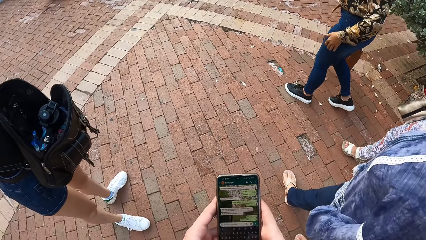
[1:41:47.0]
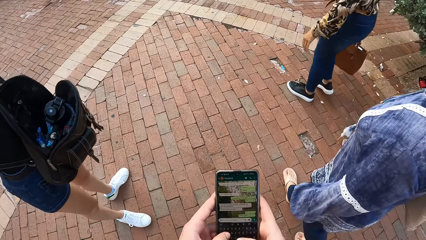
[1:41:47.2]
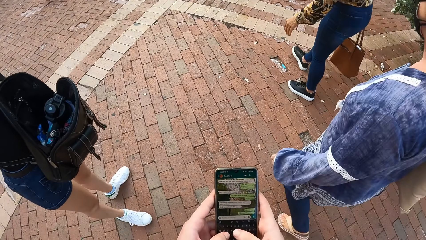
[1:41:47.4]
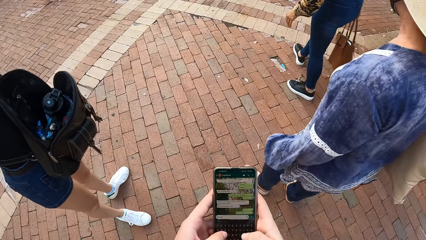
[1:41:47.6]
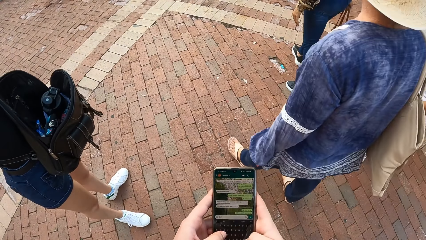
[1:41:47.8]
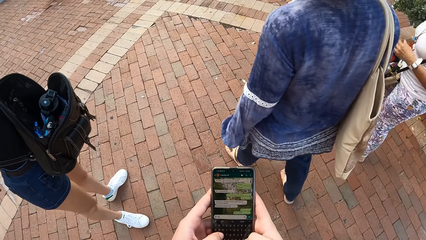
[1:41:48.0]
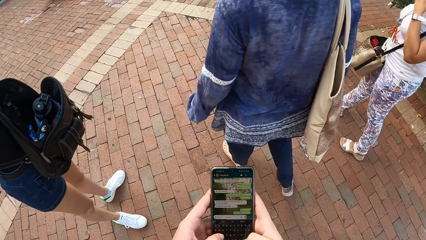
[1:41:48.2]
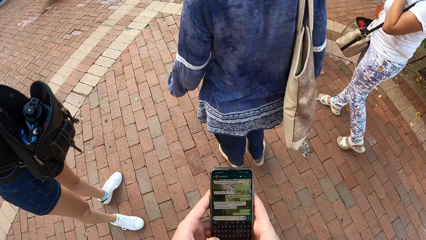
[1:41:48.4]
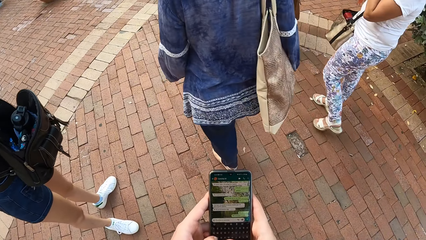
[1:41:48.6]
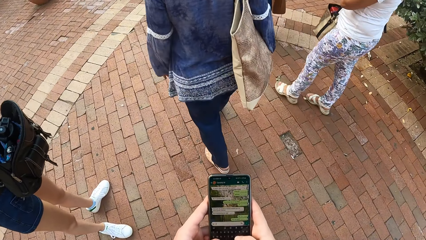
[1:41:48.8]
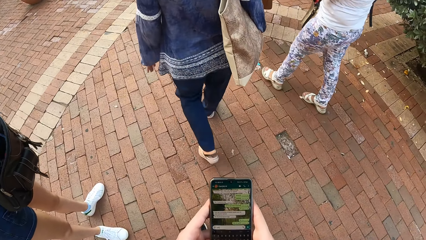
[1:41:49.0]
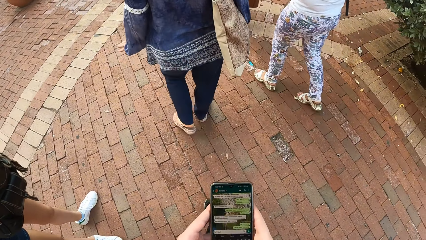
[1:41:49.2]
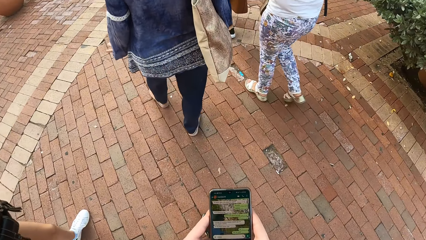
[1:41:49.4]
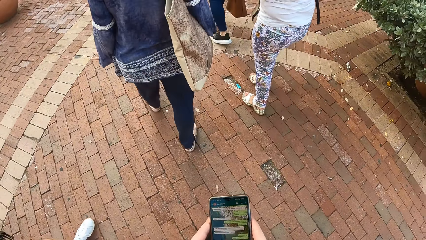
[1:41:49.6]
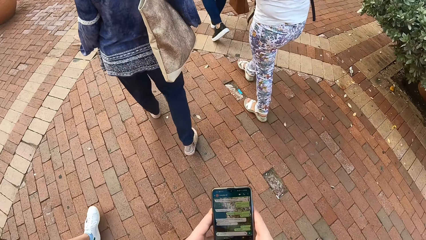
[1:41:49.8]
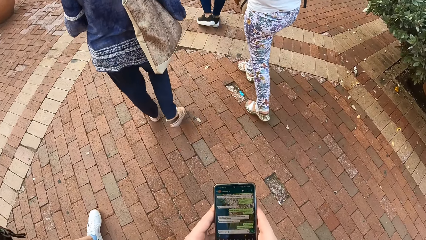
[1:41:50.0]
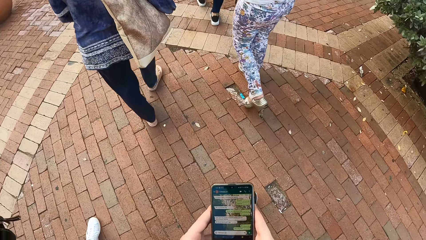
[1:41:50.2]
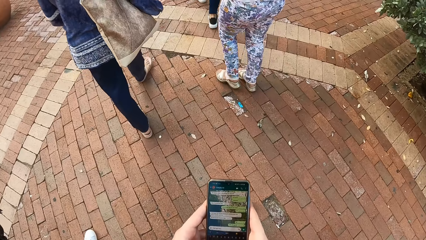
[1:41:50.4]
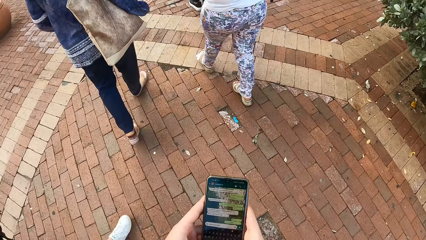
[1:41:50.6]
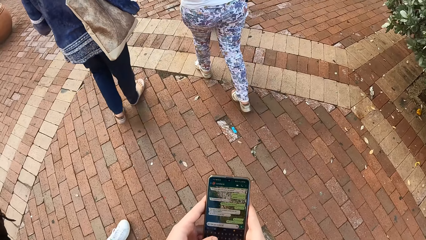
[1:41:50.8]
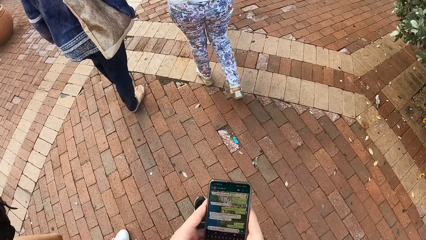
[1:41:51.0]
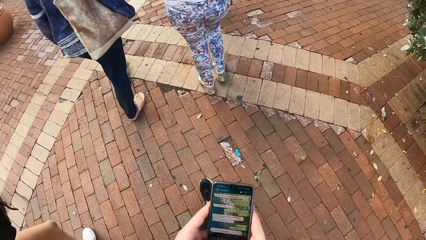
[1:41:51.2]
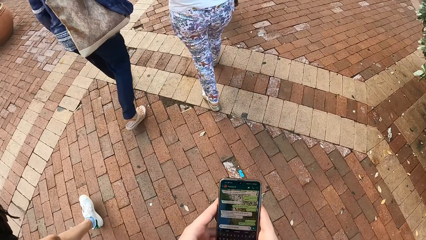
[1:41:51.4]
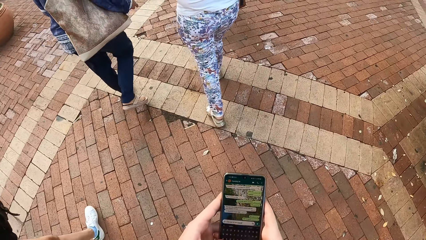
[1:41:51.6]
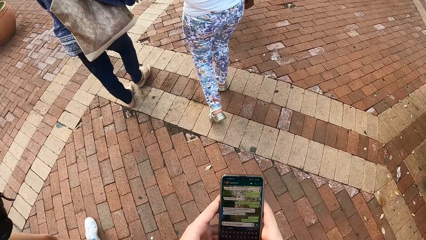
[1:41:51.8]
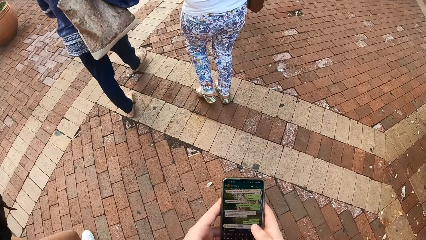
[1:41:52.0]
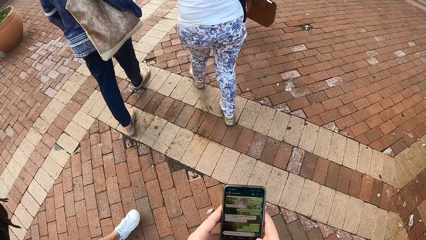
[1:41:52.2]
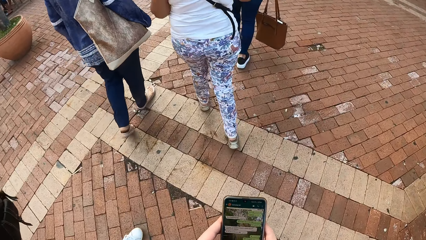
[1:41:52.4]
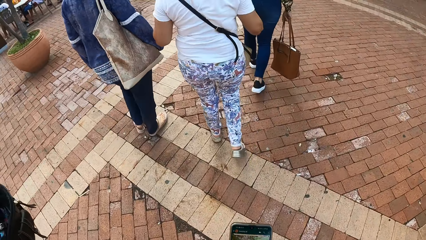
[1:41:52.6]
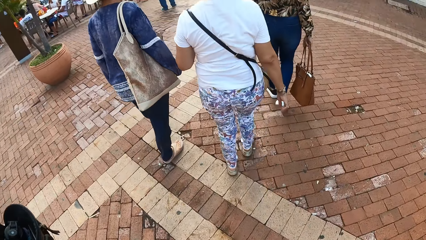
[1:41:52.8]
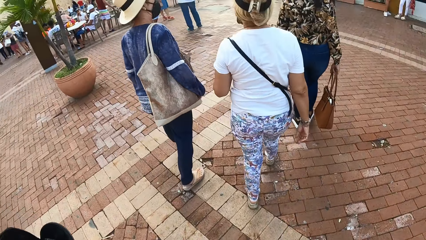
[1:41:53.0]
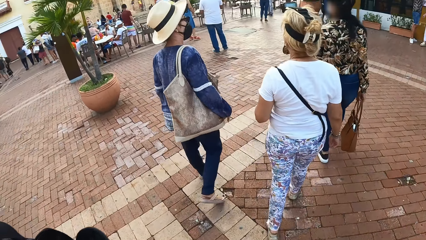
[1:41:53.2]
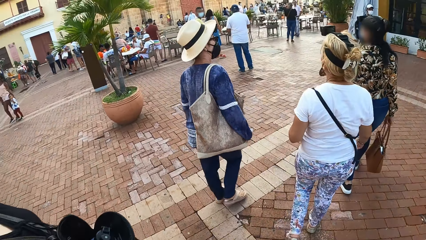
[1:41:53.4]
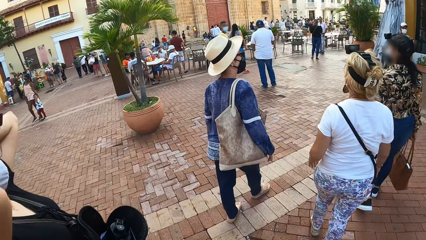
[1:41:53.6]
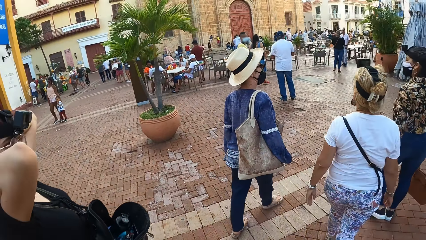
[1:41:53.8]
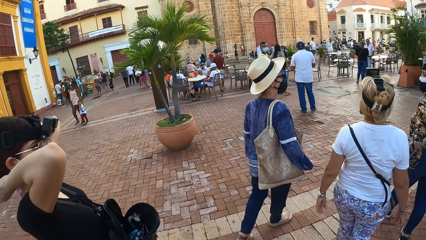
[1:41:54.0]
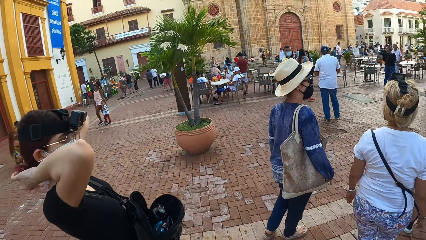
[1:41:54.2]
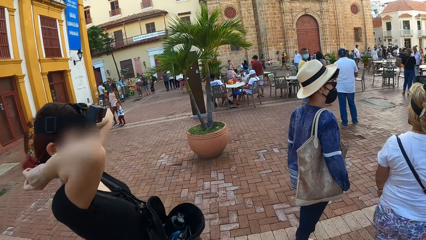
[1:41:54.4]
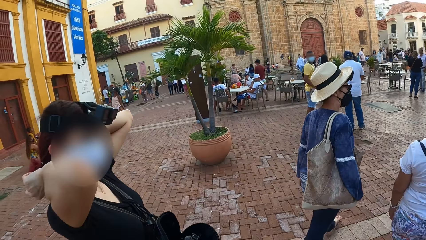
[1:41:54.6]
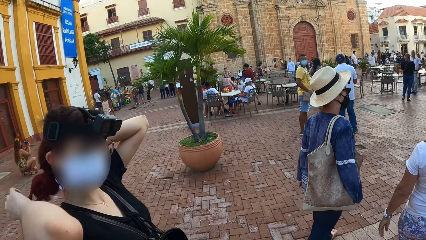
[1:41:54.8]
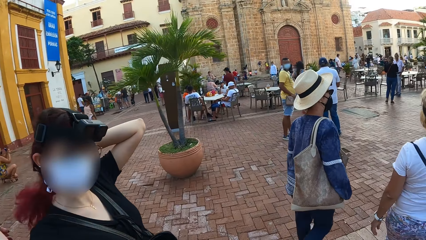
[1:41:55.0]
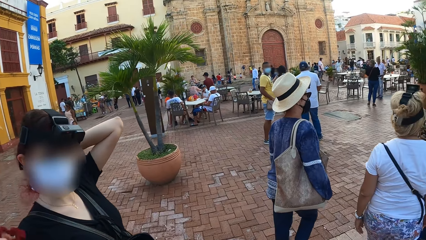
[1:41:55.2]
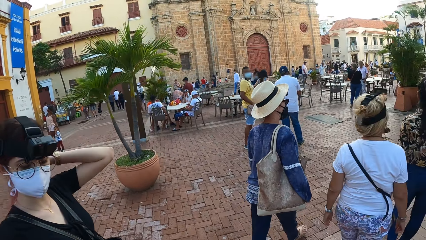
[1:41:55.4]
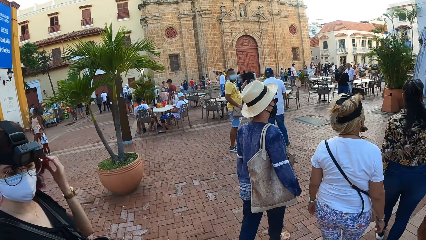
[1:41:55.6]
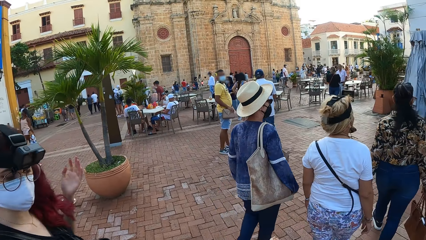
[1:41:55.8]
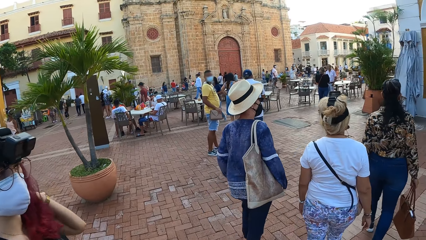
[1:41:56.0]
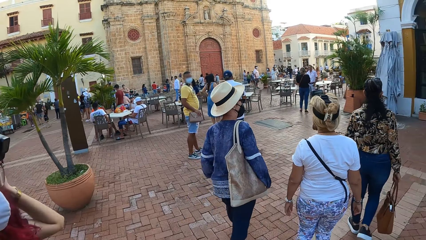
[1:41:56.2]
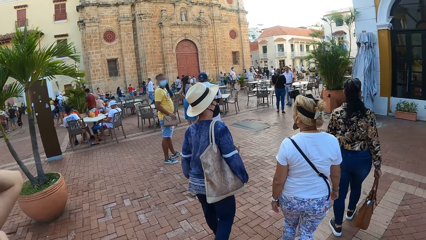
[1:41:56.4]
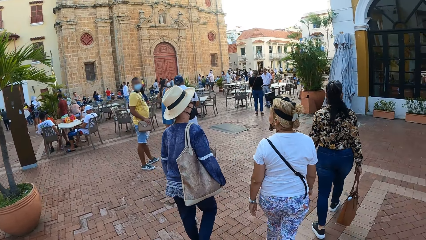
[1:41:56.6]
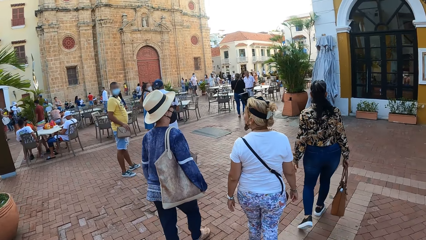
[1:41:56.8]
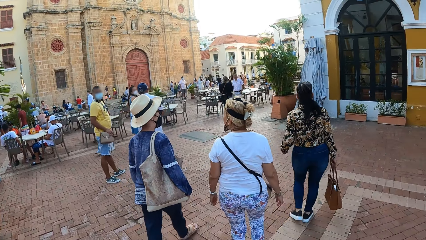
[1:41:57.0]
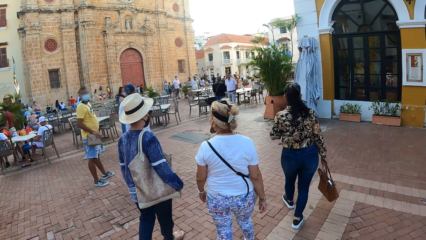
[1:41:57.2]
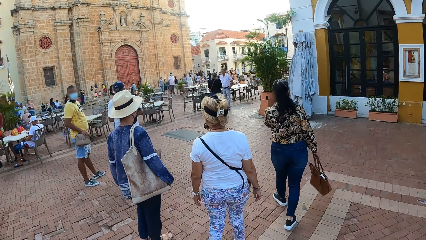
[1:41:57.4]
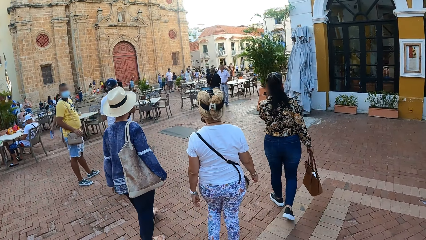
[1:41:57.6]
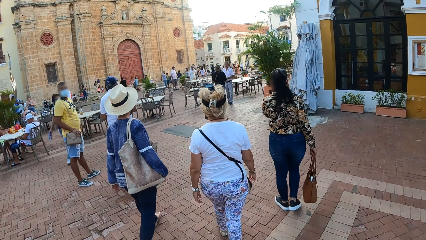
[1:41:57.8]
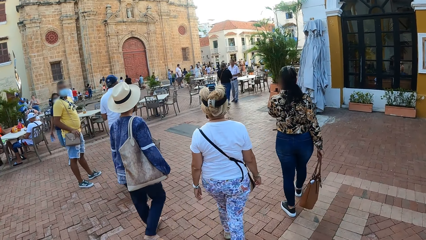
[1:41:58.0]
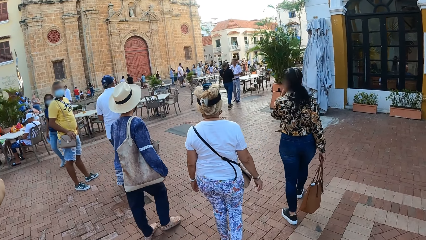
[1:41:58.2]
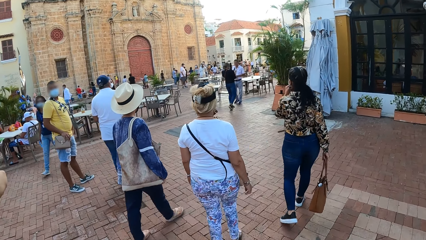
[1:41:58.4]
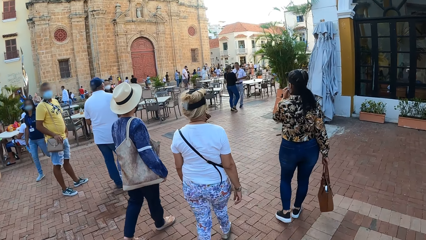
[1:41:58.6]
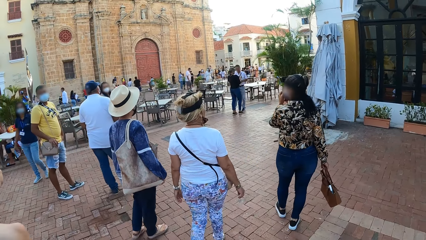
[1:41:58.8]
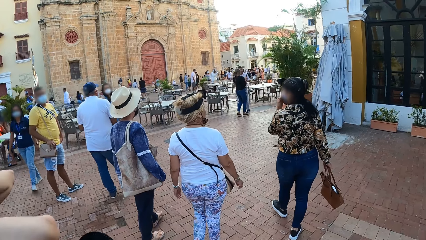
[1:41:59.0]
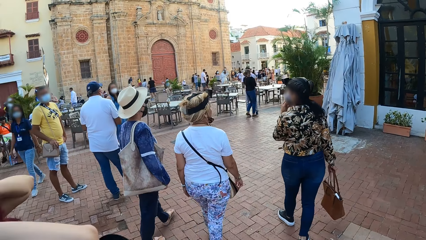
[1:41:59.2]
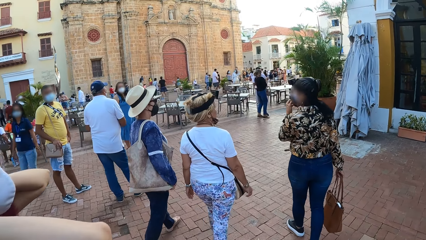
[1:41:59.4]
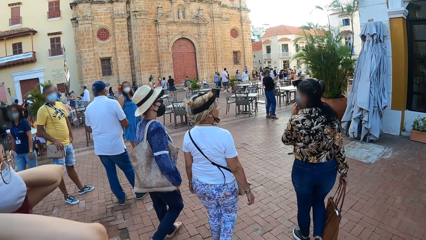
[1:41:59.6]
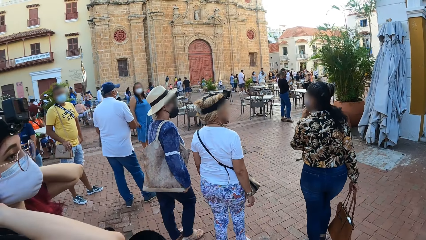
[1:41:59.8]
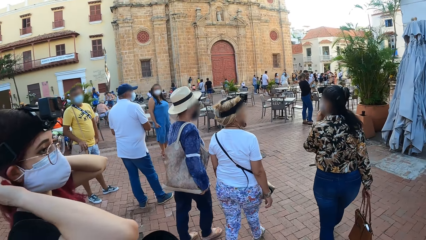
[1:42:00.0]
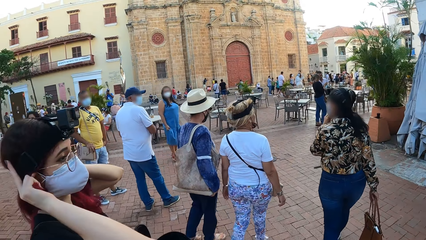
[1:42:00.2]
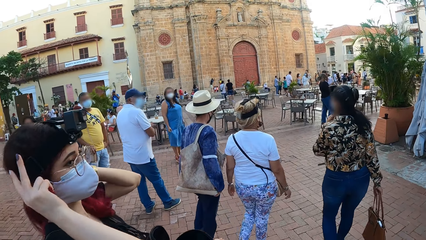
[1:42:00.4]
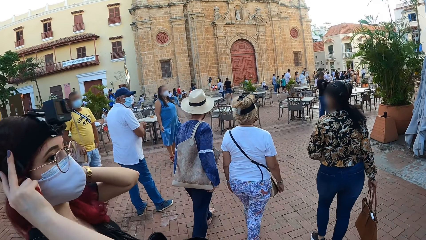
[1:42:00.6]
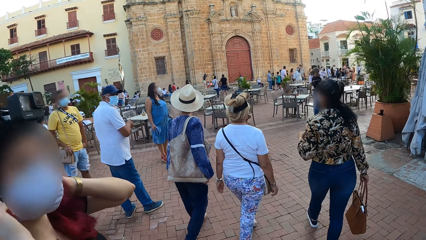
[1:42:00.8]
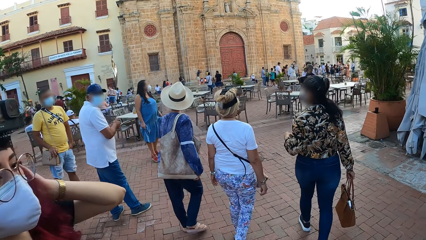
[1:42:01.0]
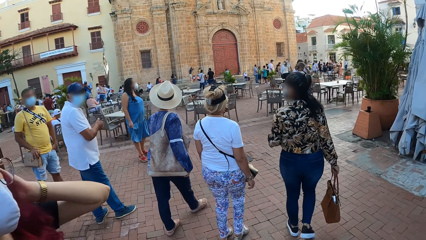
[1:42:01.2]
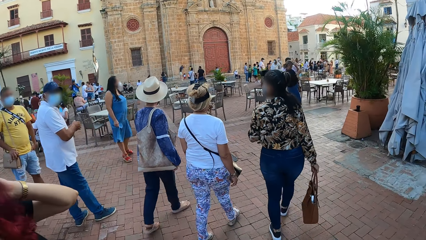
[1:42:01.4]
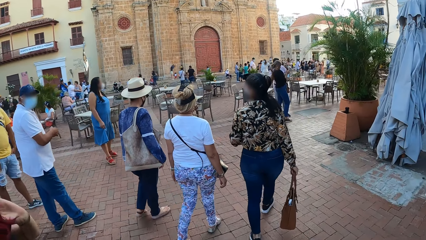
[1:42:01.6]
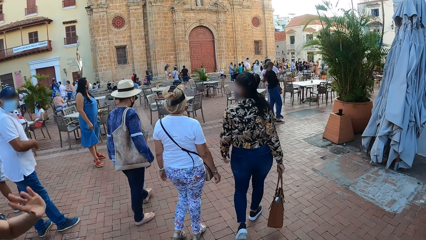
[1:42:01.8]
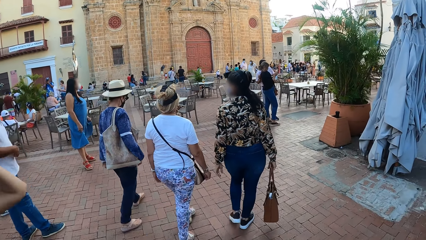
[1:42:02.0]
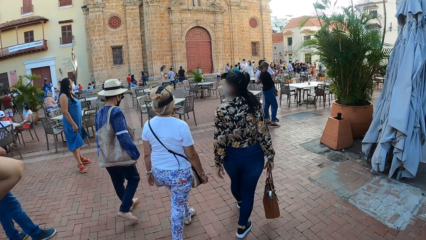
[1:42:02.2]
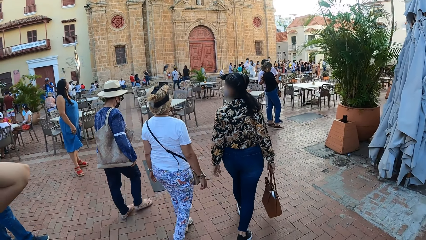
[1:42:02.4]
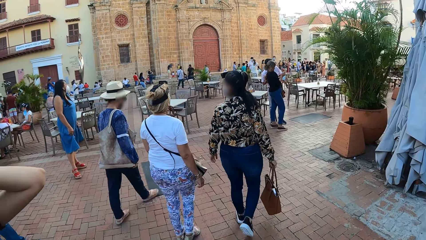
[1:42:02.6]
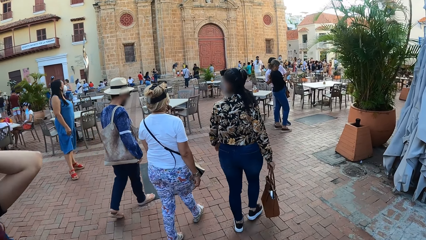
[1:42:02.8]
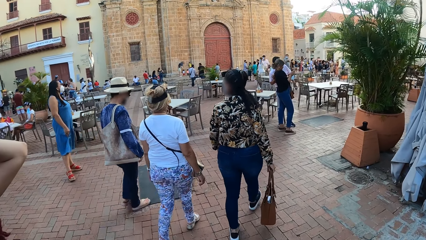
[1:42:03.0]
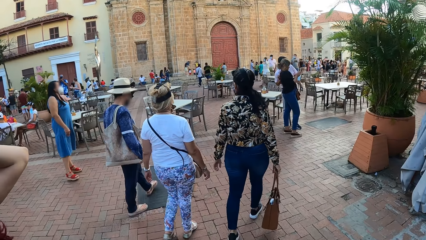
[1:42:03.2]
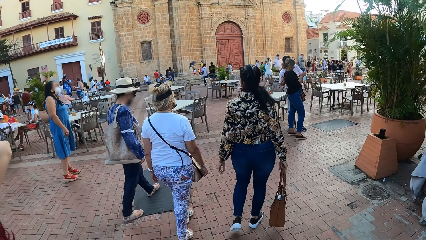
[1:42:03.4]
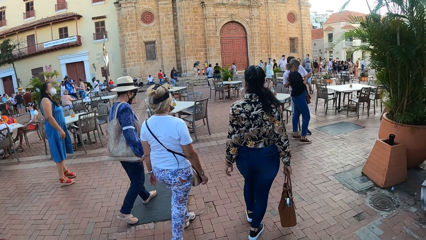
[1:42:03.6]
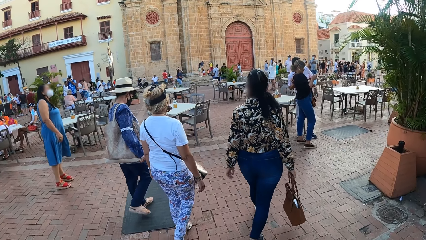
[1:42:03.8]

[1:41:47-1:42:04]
The camera wearer operates the phone with his hands. He walks with a woman, another woman, a third woman and a fourth woman. The second woman loosens her hair with her hands and removes the hair scrunchie from her hair with her right hand. The third woman interacts with the fourth woman. The first woman adjusts a nose mask on her face with her left hand and interacts with the third woman and the fourth woman.
